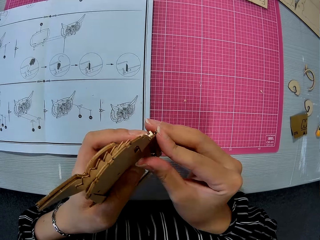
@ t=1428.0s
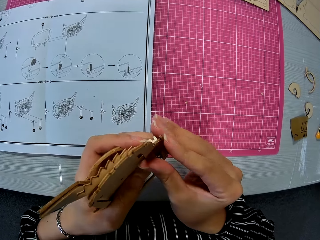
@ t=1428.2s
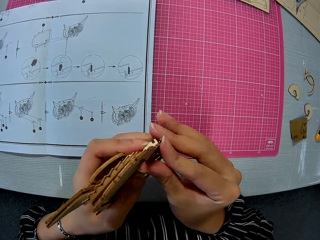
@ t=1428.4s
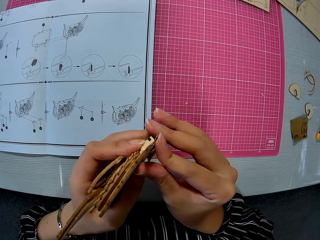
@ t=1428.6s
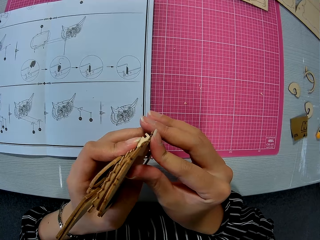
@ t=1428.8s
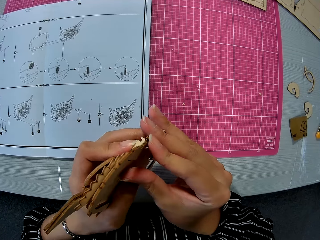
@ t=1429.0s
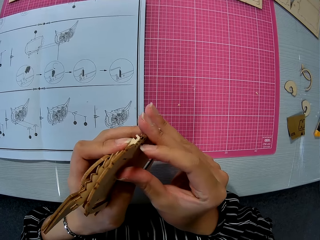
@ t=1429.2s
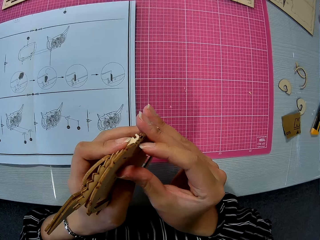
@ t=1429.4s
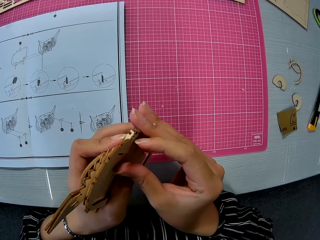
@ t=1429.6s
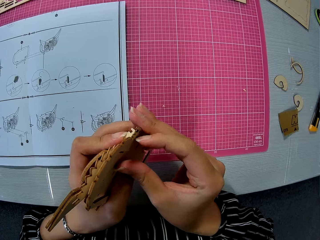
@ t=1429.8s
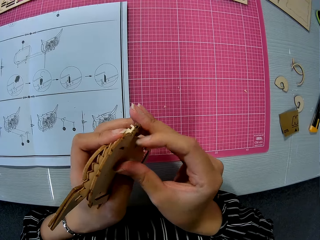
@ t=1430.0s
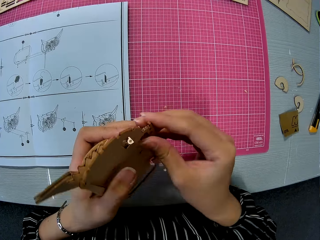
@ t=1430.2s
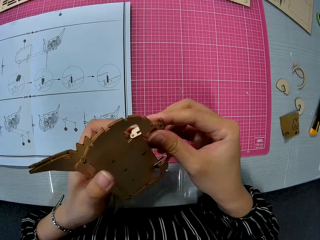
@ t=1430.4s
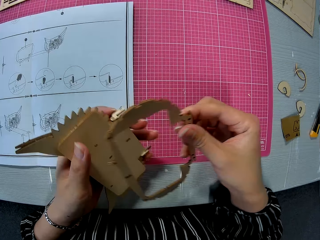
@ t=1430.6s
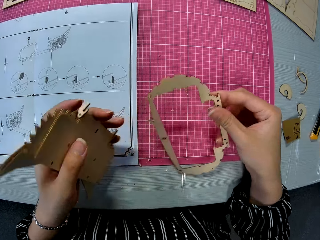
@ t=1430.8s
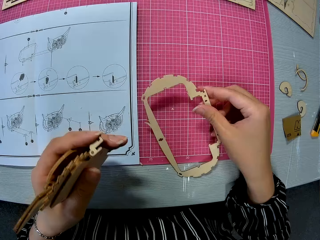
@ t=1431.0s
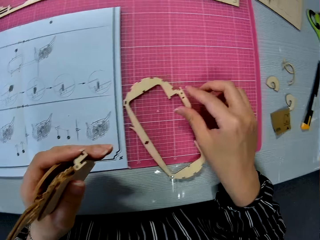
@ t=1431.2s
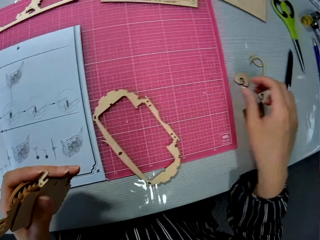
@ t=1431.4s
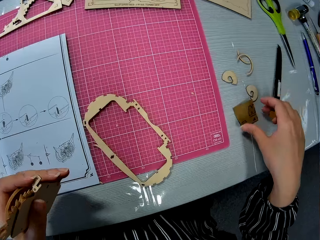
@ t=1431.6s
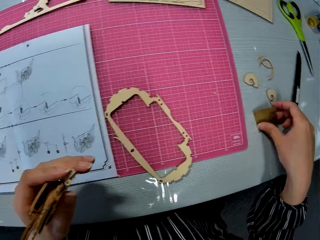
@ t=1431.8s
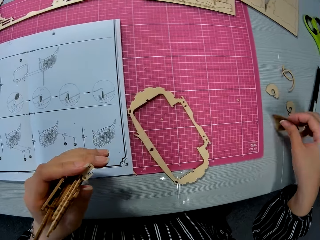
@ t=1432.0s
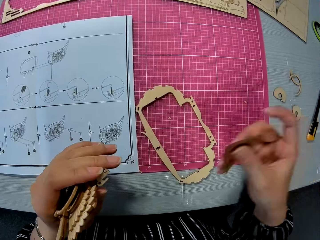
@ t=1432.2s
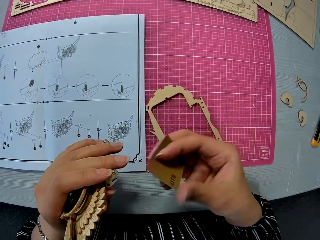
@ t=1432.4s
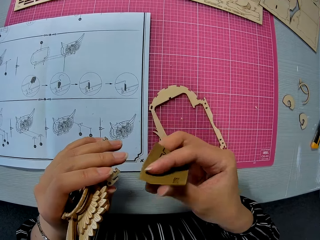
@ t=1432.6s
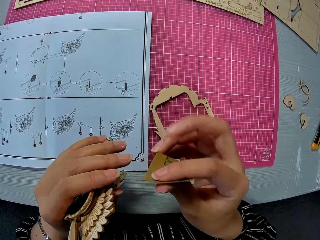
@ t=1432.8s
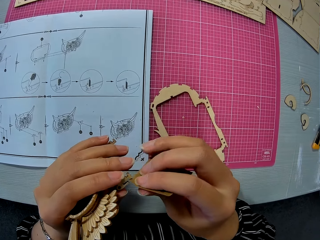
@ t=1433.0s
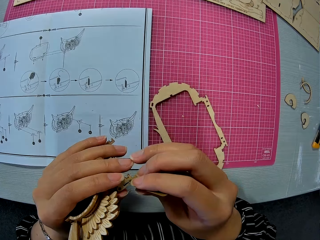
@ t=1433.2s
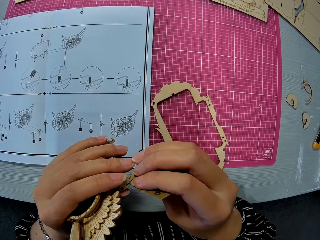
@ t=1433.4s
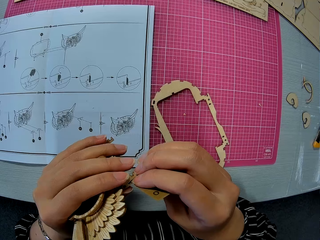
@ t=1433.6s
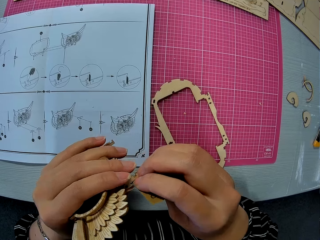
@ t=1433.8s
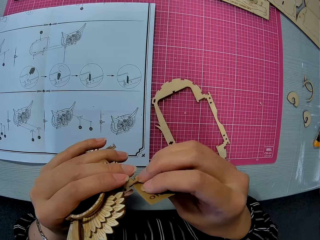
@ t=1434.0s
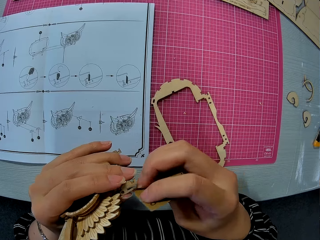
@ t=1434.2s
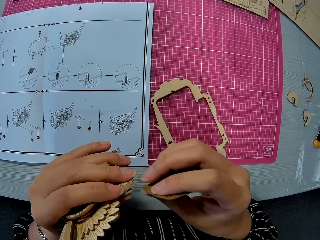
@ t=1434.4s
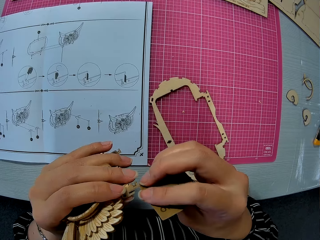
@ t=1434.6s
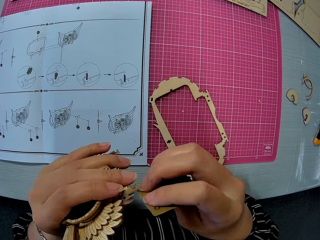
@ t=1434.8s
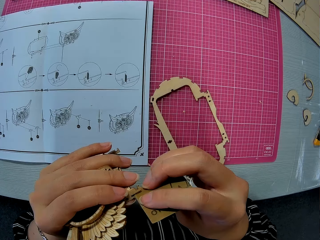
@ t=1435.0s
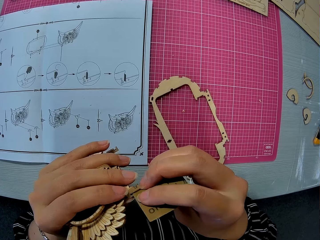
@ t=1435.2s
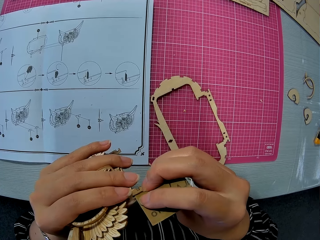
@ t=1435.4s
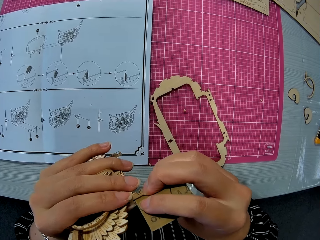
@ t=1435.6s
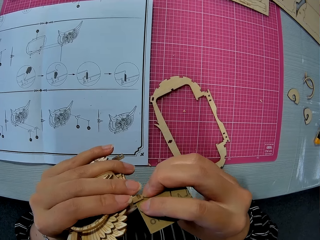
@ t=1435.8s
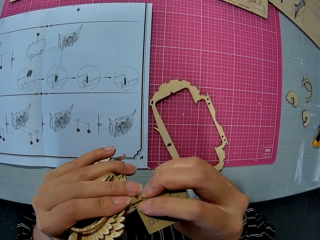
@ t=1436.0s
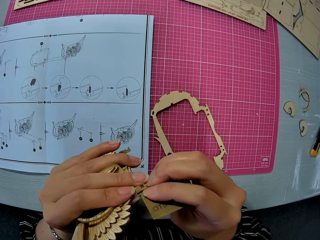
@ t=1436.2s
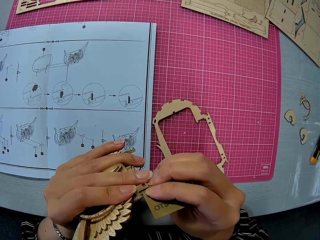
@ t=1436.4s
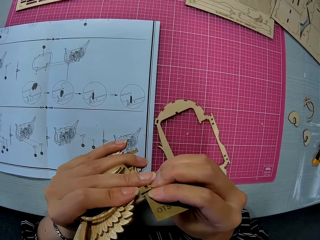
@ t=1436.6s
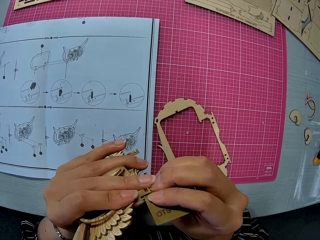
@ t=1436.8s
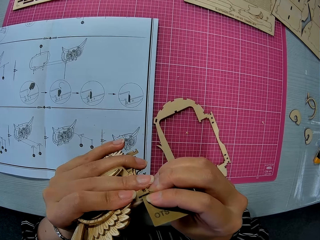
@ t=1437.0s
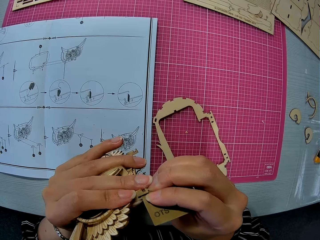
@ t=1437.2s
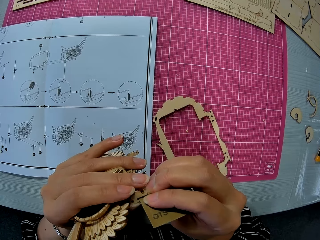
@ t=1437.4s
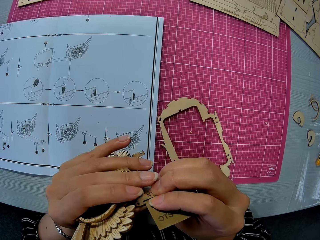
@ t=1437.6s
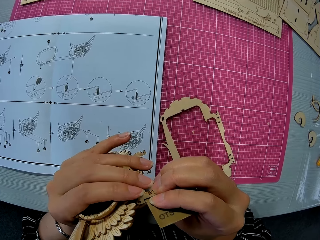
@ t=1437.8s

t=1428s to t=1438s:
The camera wearer takes out the wooden frame. They place the wooden frame on a cutting mat. They pick up a sandpaper on the table. They sandpaper the edge of the owl wood craft.

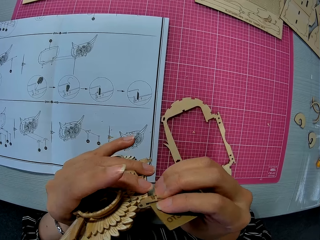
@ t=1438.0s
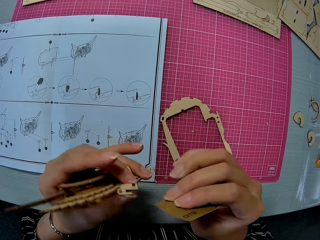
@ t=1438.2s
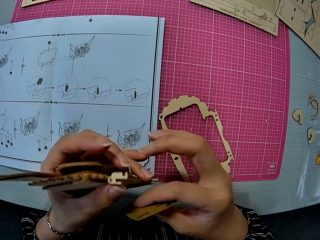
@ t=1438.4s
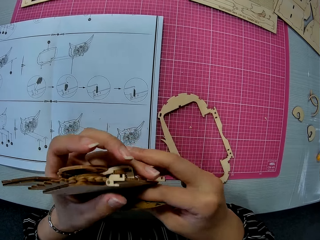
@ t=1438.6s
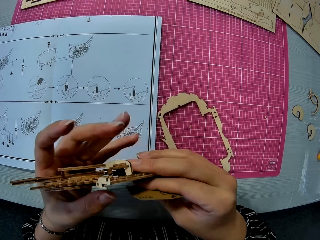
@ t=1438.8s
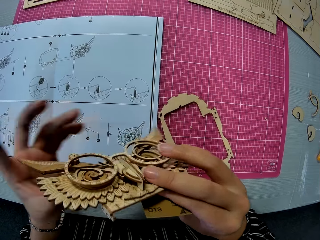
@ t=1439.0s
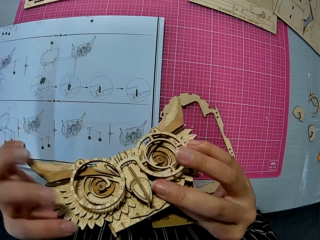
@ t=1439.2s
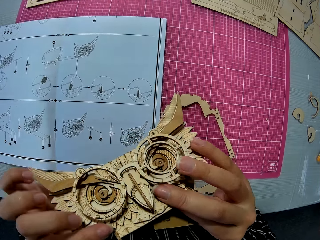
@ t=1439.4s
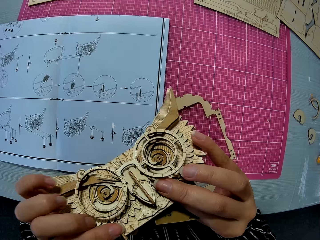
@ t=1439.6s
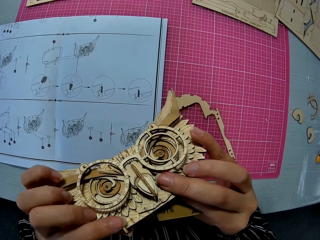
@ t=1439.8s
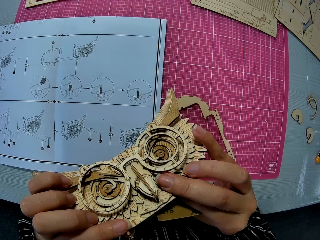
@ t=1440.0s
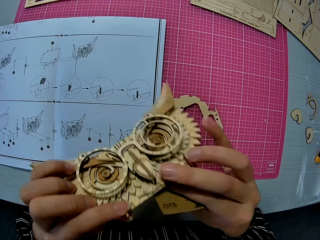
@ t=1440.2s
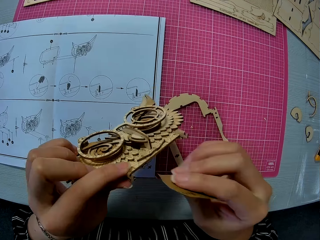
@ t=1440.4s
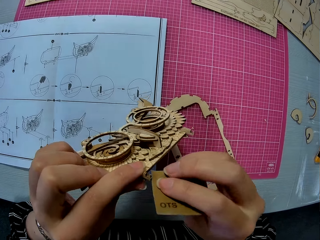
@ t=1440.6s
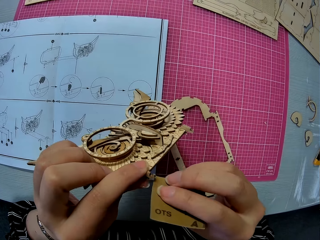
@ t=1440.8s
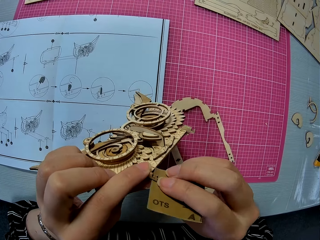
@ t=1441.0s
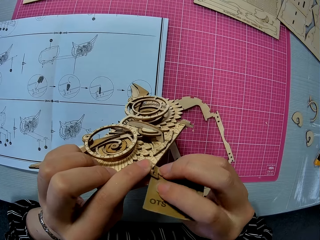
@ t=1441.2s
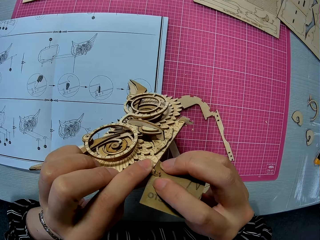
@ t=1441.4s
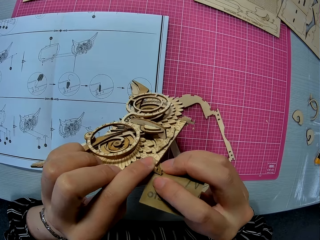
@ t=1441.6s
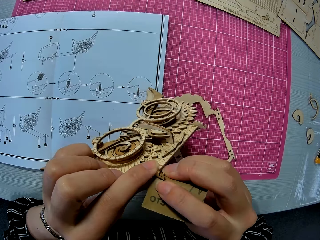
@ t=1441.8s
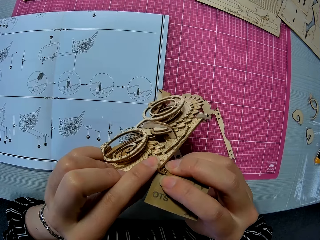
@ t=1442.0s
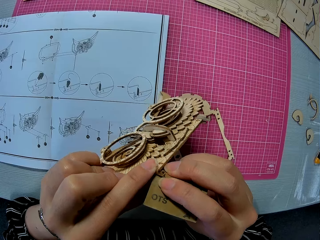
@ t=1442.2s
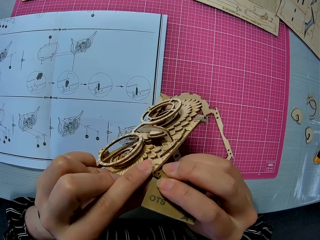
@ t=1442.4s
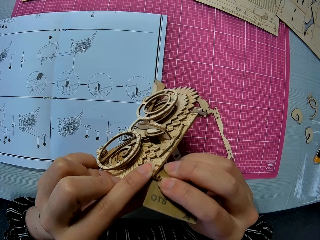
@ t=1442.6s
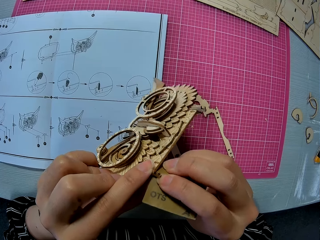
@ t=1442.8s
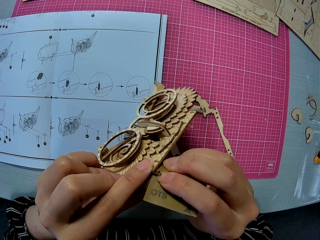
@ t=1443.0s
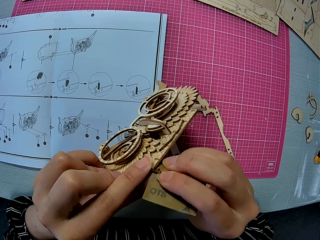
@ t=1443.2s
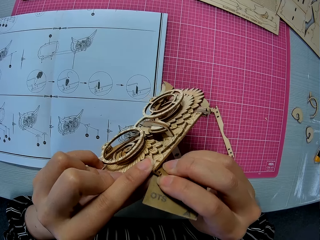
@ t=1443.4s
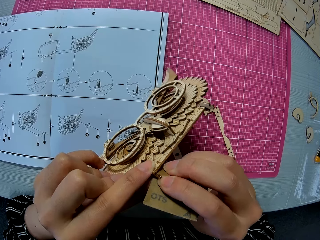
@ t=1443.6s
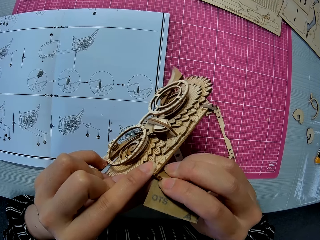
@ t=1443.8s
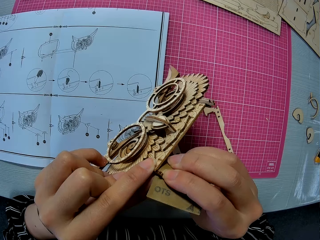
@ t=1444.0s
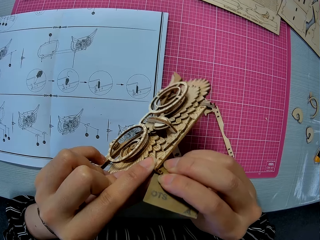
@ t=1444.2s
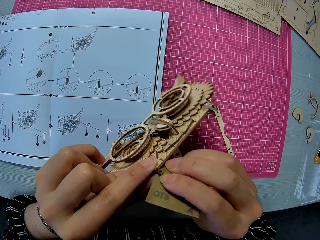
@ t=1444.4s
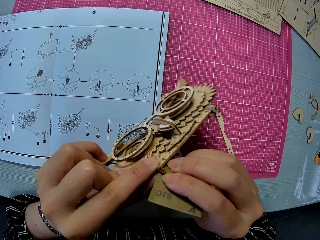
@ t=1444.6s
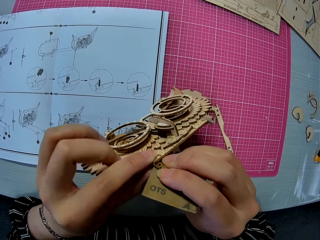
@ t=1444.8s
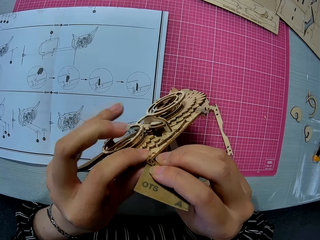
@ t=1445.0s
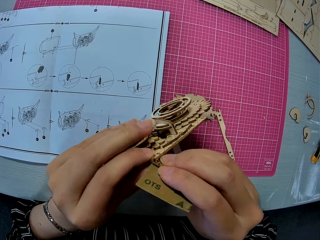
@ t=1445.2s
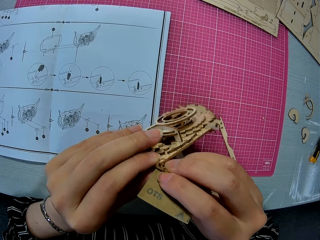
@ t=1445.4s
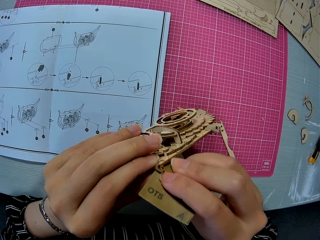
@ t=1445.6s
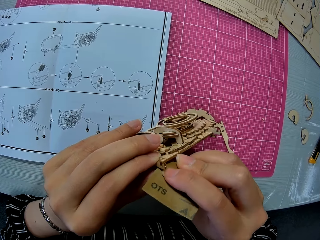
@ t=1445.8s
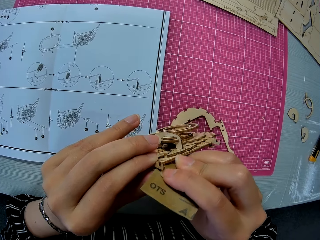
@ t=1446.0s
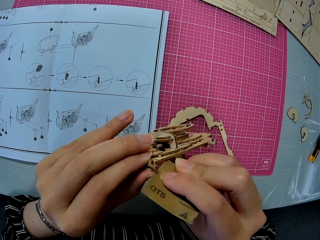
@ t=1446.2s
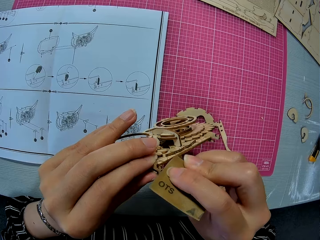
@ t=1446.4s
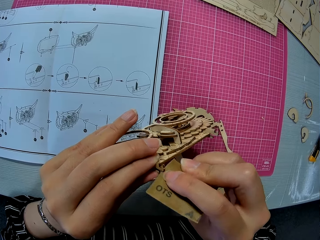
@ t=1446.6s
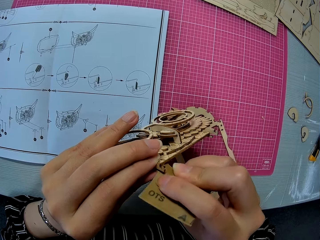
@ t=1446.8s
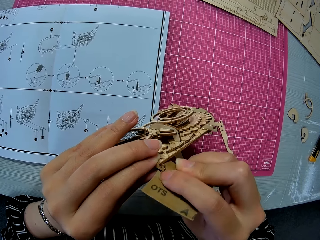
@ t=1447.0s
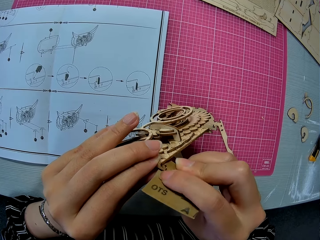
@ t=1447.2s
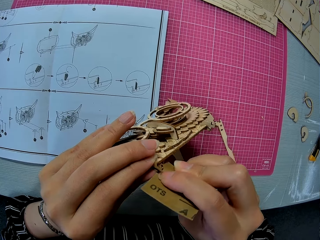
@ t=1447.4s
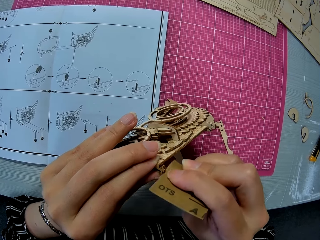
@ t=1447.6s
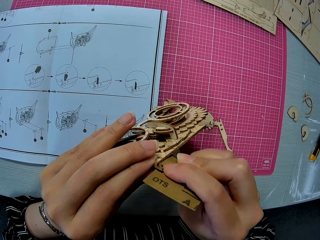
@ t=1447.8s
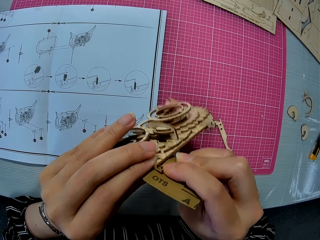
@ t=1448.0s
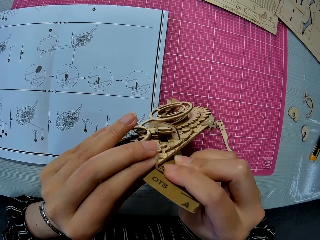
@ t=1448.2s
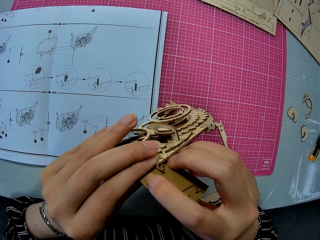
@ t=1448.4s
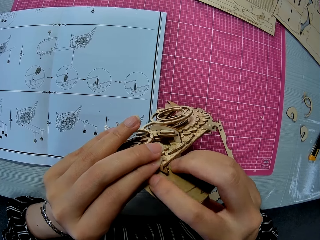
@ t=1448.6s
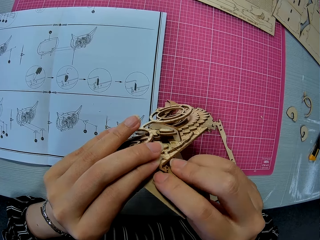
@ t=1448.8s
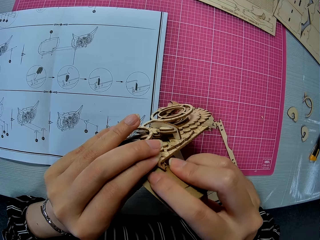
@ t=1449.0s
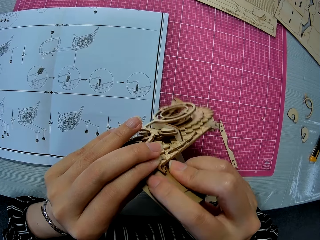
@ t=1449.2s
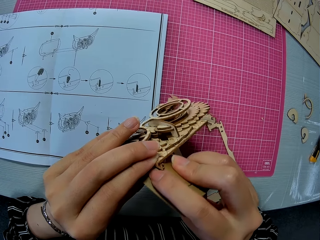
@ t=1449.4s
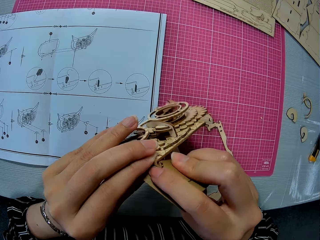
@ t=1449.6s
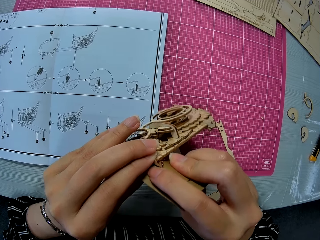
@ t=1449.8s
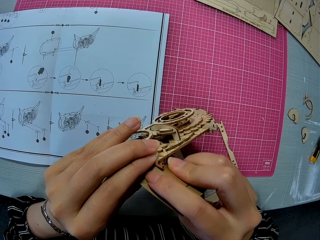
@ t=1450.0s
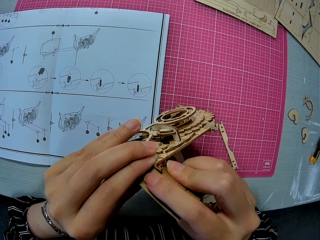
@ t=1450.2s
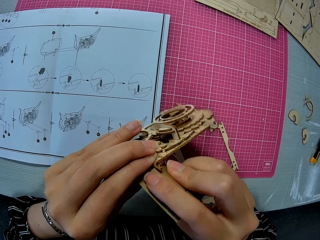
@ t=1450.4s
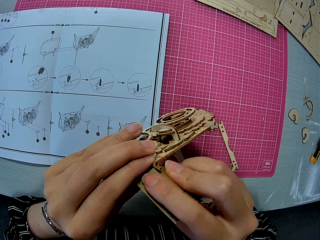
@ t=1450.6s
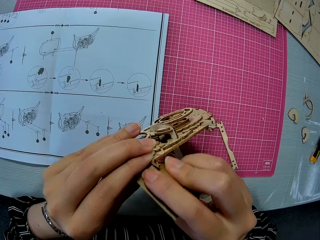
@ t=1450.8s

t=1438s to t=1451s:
The camera wearer adjusts the wooden craft. They scrub the wooden craft.
